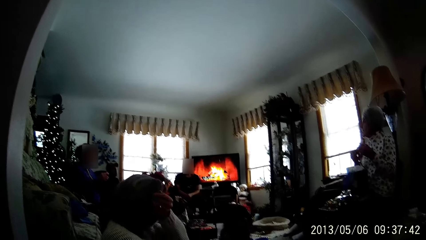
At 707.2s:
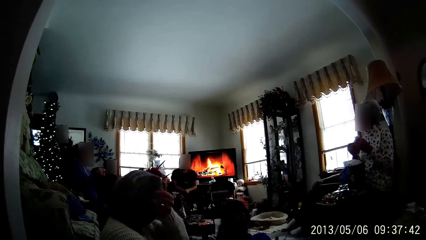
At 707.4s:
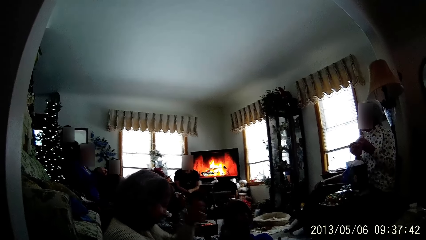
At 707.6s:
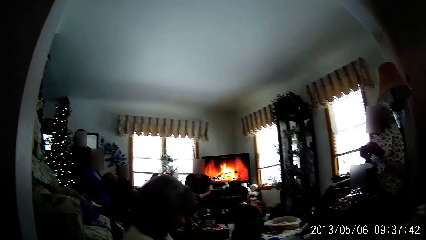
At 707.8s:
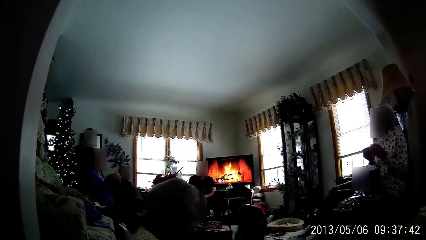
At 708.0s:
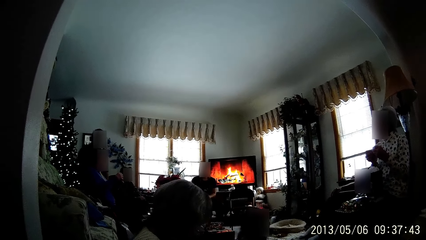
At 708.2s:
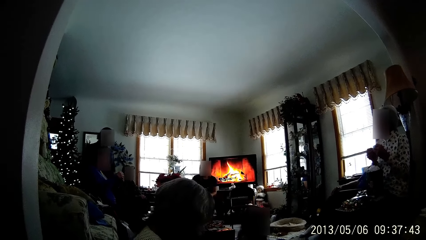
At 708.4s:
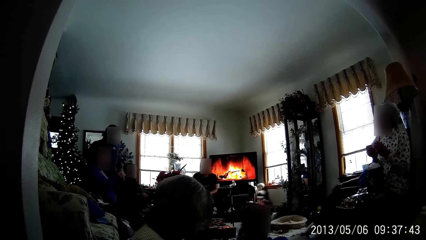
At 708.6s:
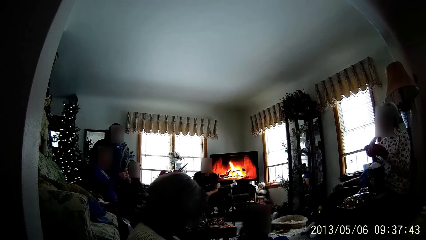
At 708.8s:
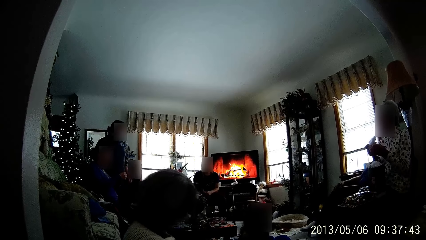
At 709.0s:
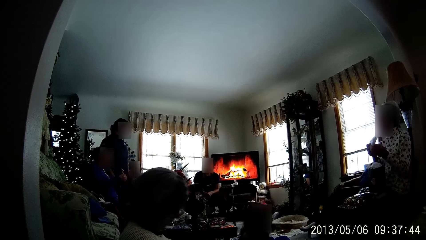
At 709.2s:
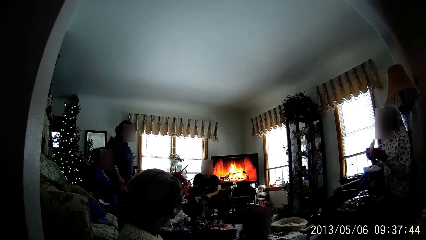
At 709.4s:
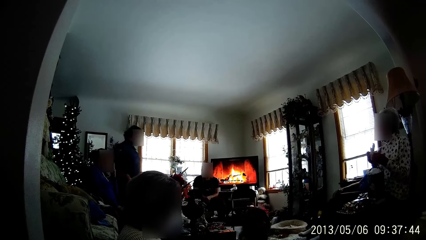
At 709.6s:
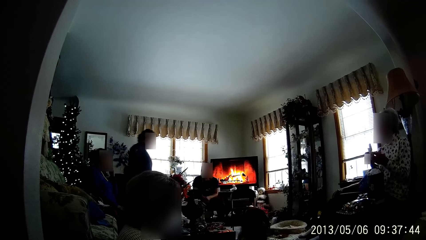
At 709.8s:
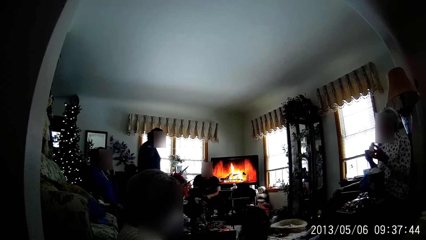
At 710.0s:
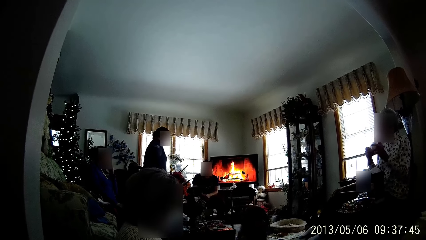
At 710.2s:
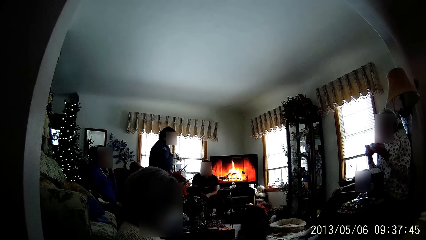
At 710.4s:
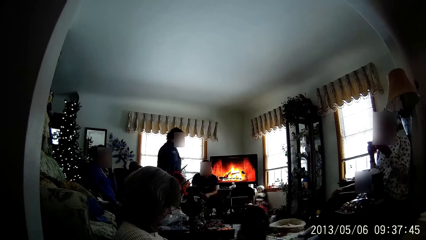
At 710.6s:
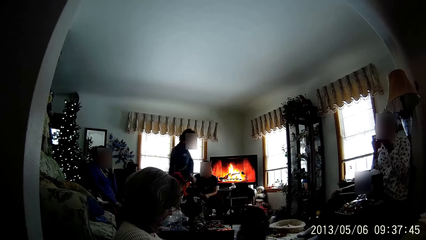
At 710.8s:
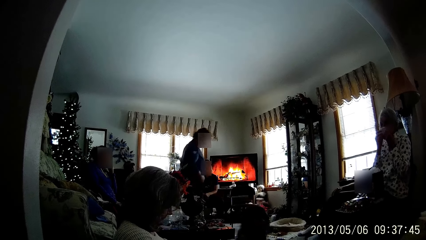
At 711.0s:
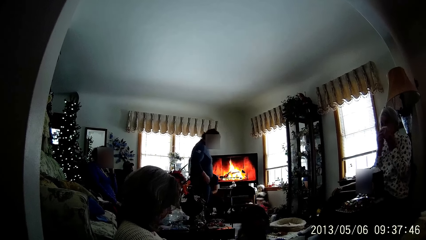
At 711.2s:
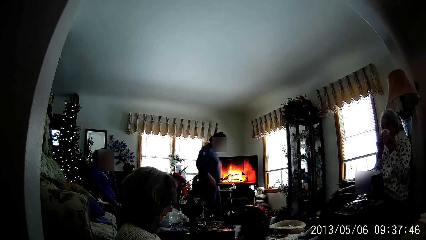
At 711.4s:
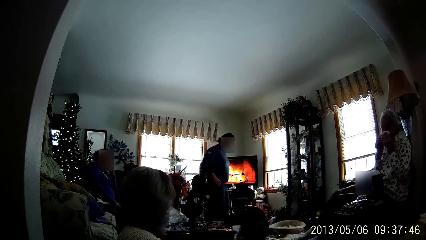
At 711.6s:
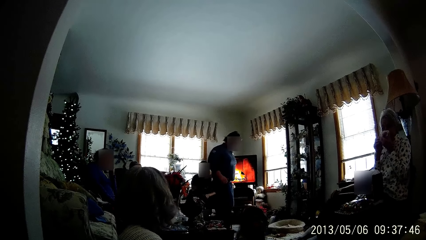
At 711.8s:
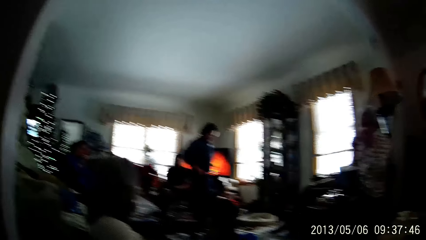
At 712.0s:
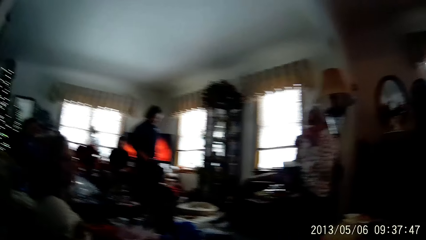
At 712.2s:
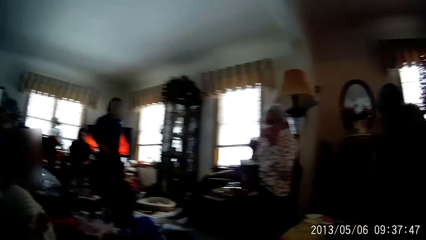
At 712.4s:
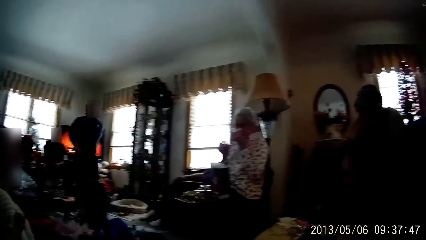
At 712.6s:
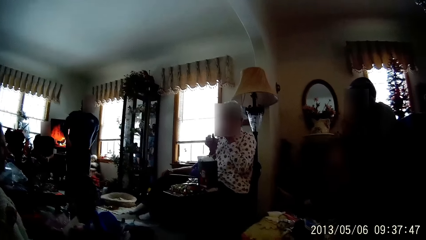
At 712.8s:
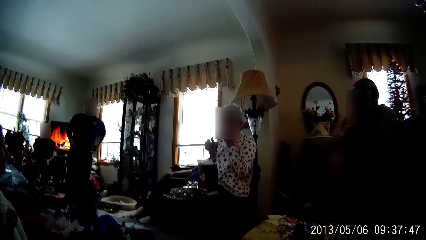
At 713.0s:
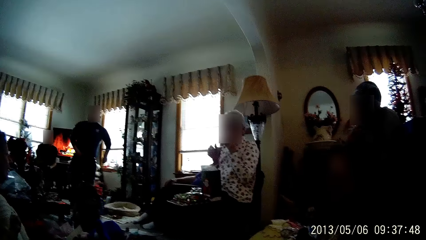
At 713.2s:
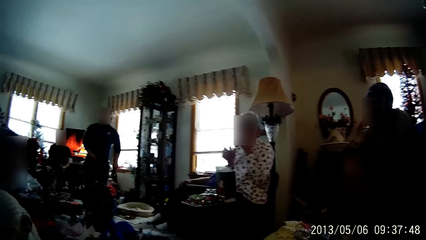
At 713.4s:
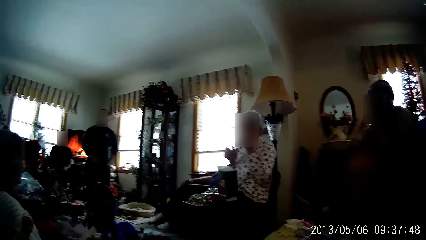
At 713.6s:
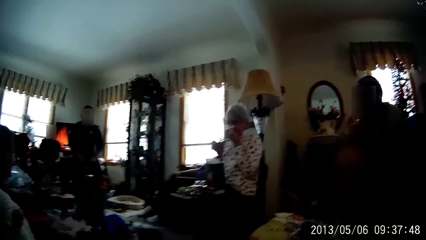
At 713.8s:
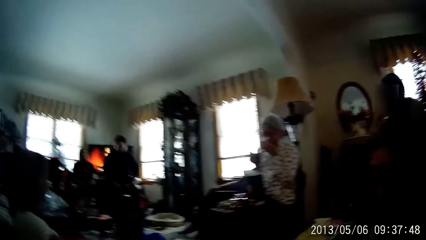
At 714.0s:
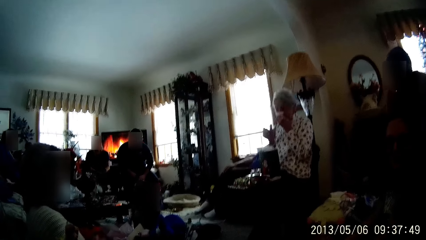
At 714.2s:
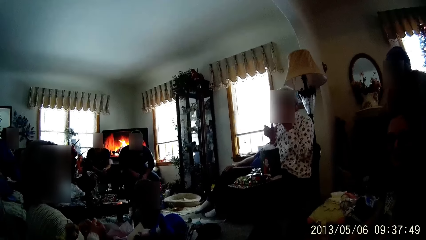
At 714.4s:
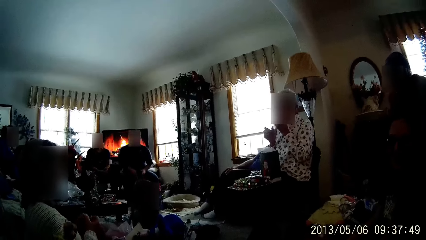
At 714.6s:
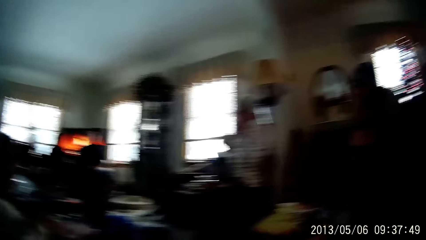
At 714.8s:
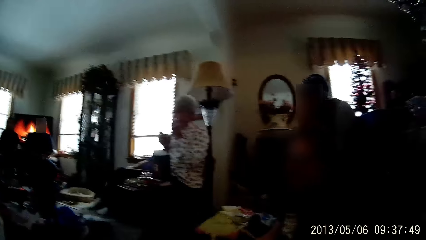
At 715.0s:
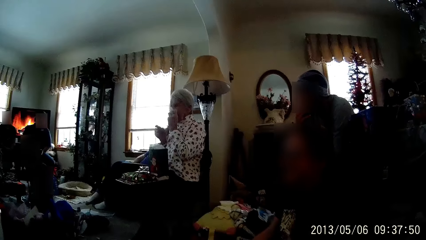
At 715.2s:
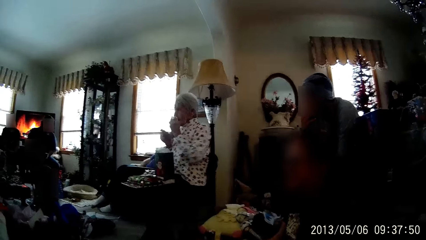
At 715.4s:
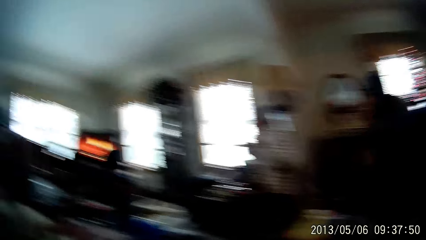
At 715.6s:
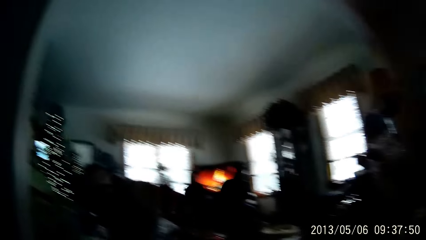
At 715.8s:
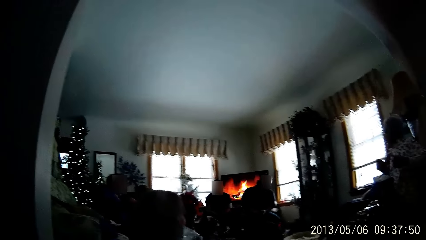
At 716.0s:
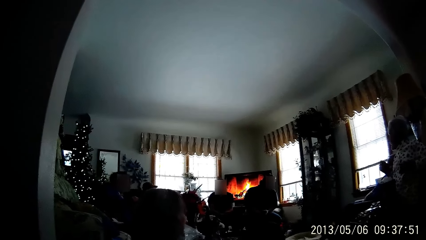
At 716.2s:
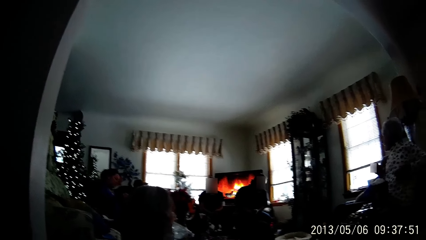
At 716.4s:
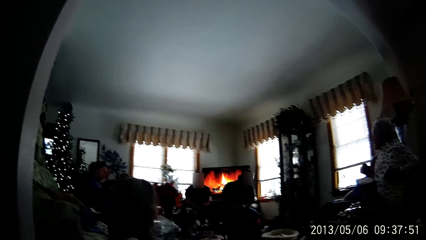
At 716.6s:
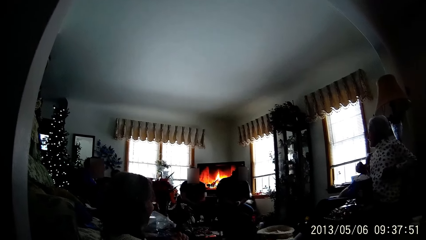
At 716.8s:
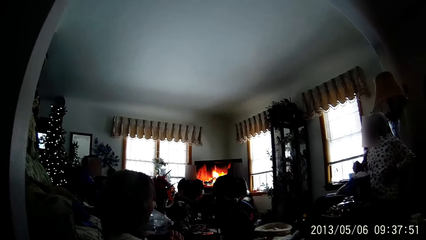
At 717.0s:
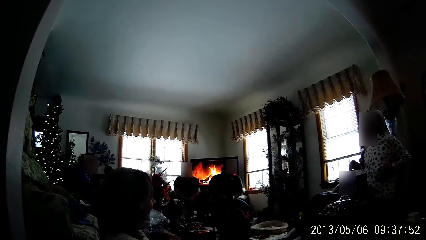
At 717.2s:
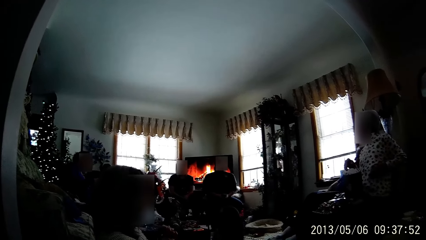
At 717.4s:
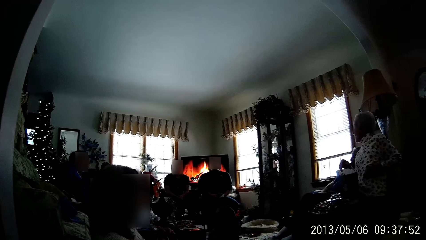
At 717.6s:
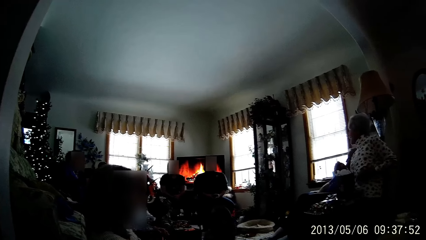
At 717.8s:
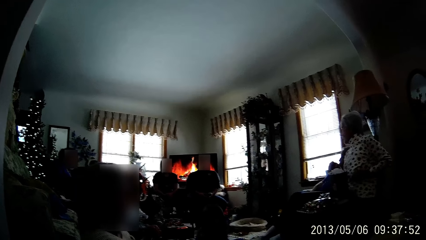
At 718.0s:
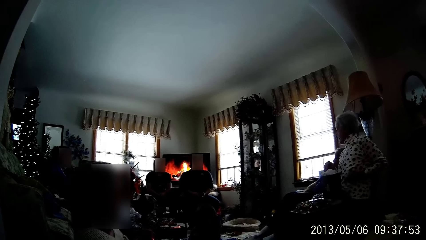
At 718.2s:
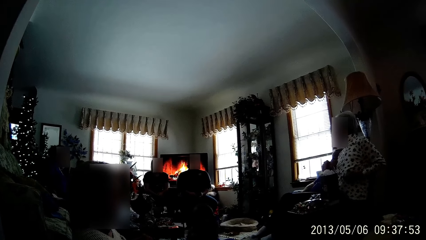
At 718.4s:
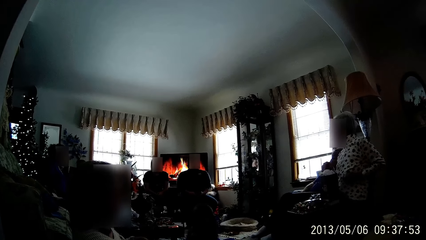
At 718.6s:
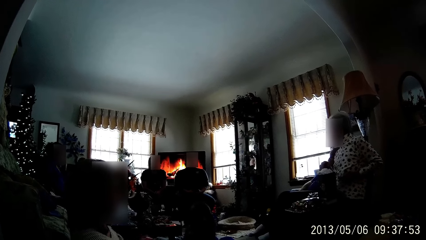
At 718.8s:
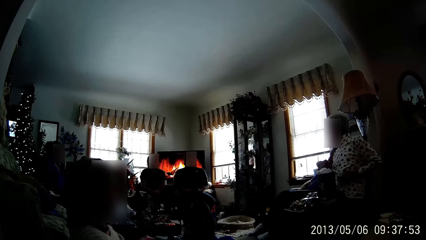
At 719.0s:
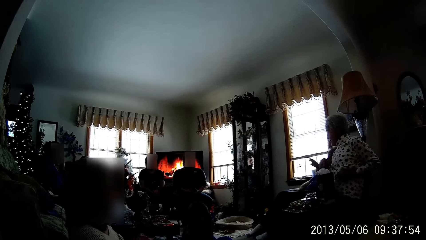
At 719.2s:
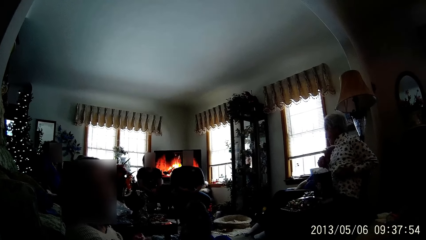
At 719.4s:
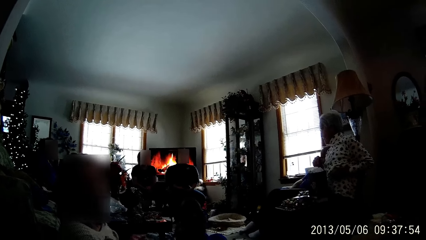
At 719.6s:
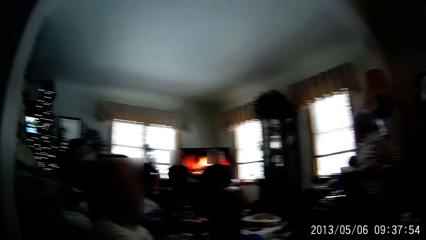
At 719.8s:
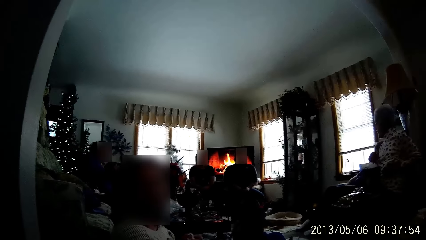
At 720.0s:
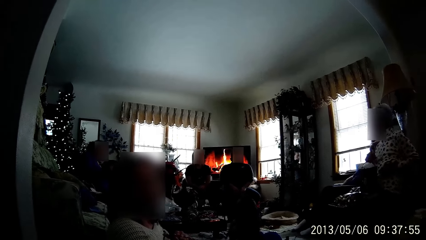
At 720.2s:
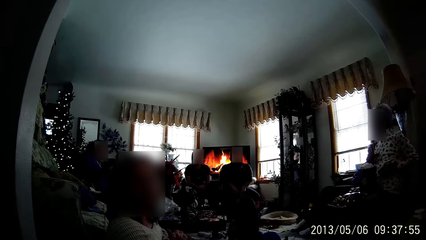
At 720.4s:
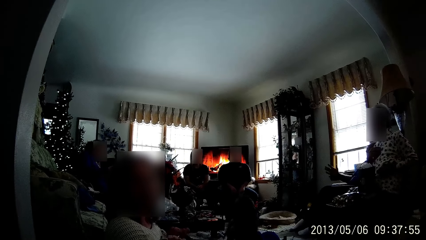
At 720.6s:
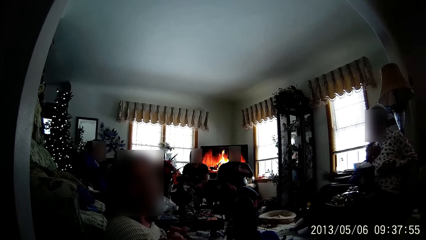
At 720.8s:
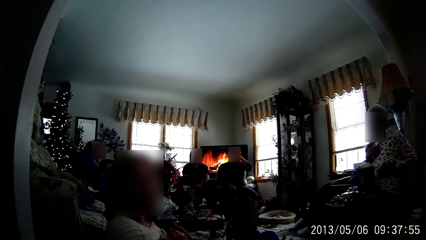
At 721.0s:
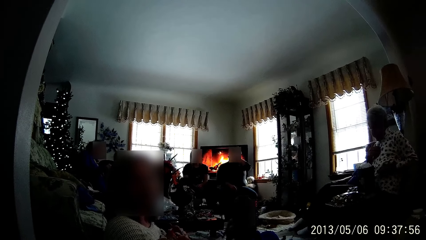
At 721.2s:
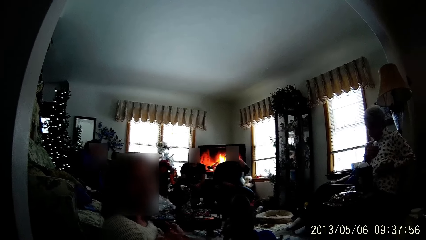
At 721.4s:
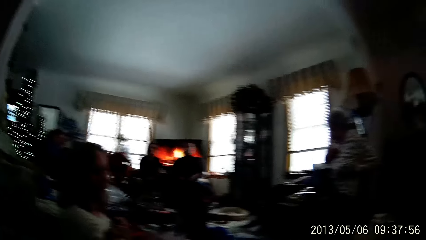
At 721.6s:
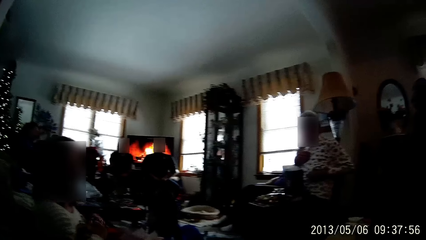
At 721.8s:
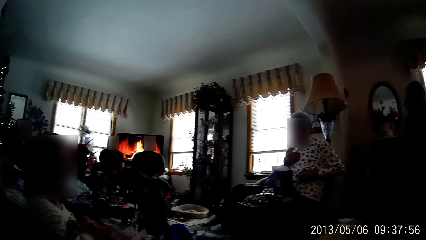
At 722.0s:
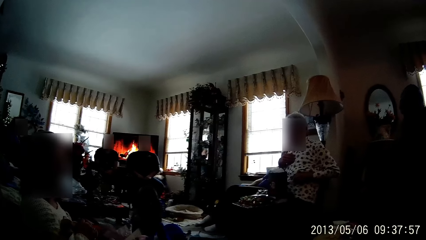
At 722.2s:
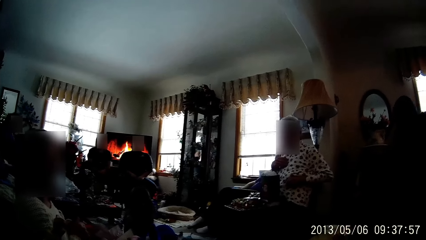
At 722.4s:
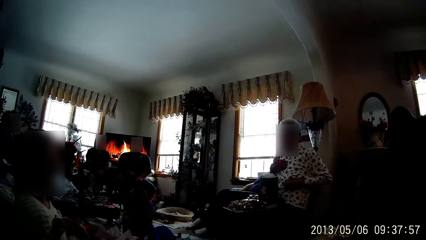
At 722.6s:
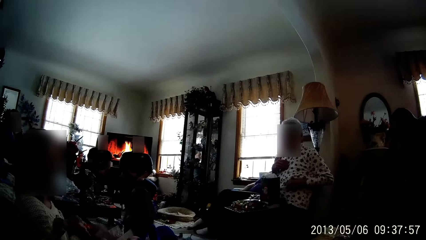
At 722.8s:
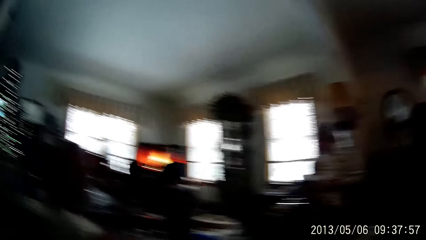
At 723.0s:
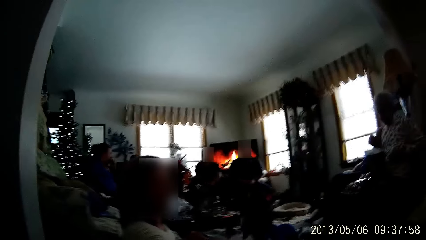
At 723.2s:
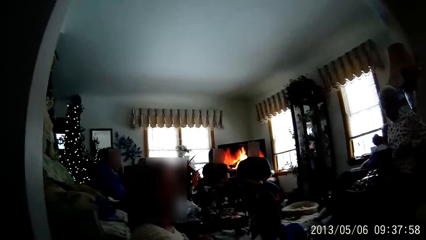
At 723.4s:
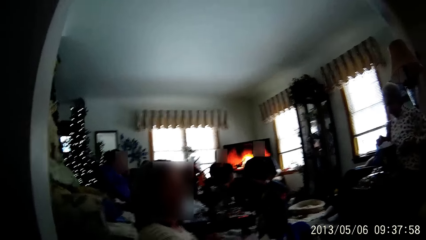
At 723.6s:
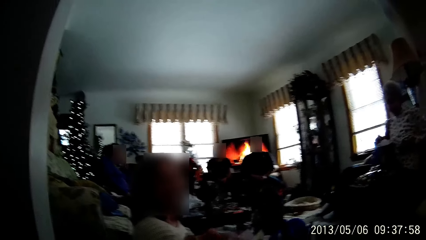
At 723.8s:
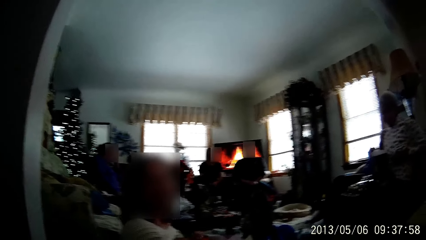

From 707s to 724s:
The woman blows her nose with a tissue in both hands. A man sits on a chair in the living room. The woman touches her chest with her right hand. The man touches his face with his left hand.
